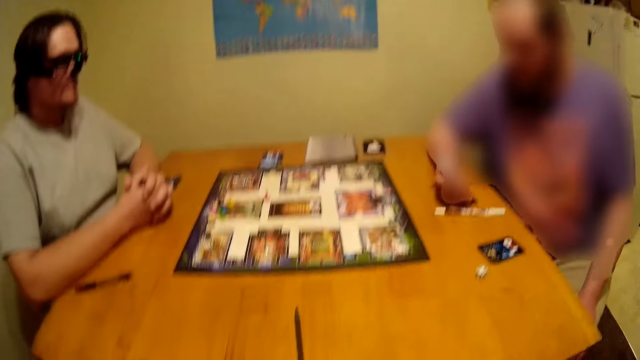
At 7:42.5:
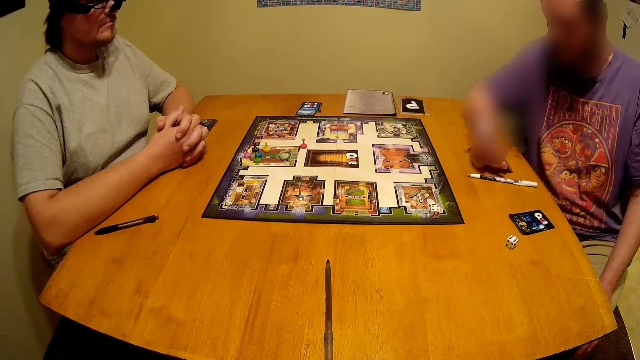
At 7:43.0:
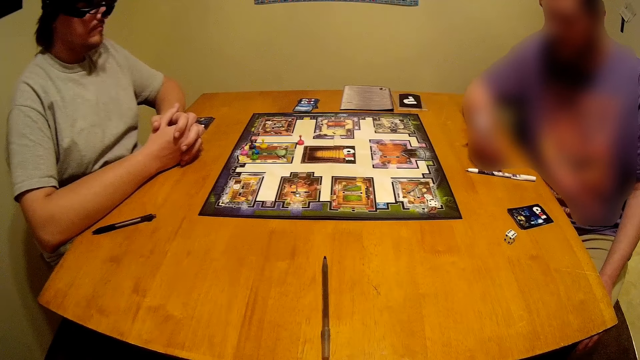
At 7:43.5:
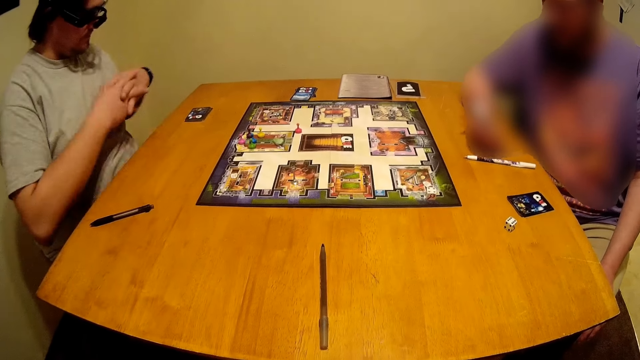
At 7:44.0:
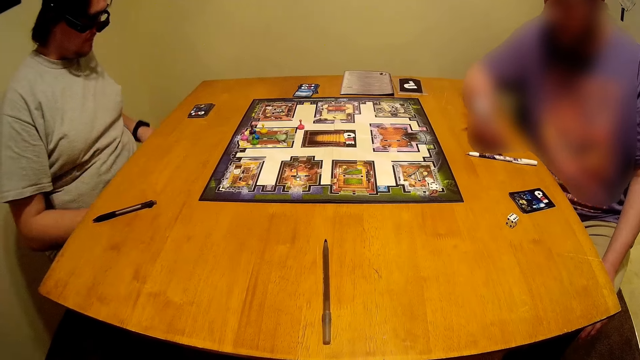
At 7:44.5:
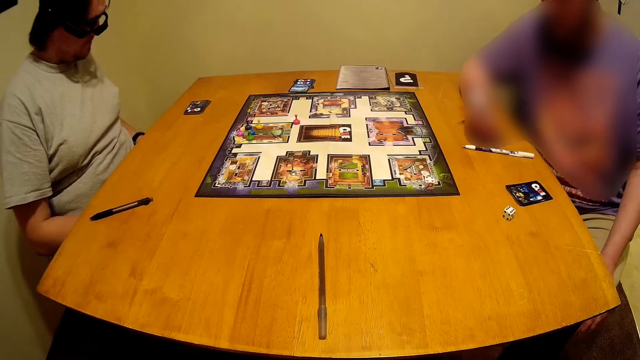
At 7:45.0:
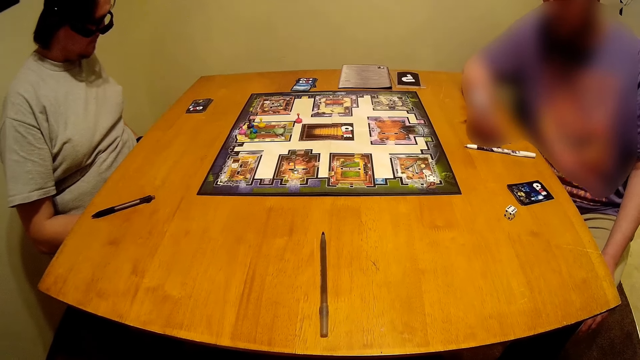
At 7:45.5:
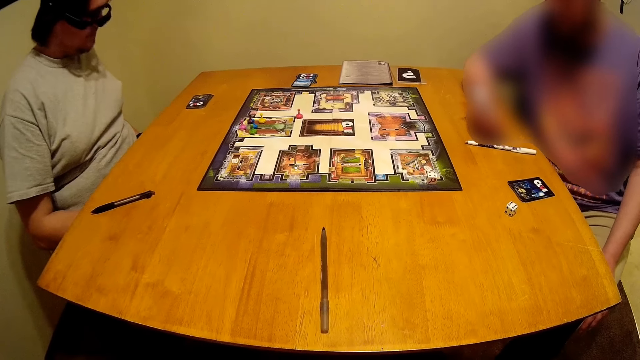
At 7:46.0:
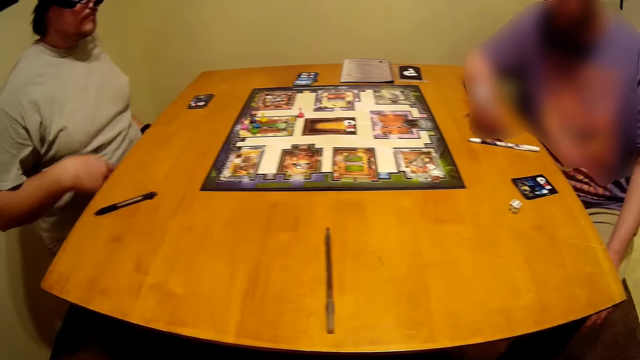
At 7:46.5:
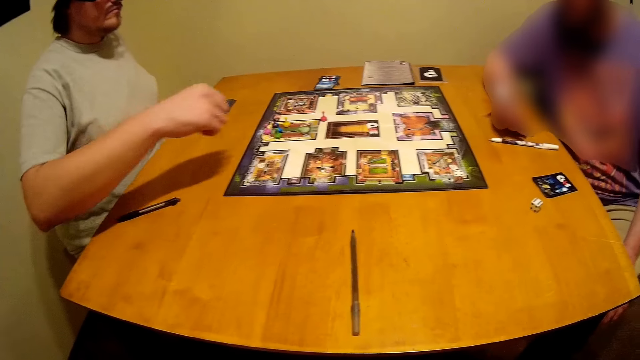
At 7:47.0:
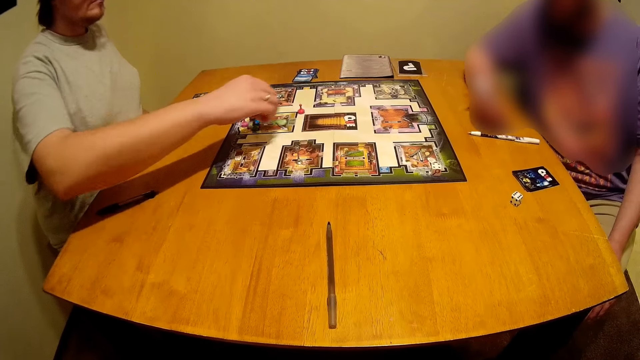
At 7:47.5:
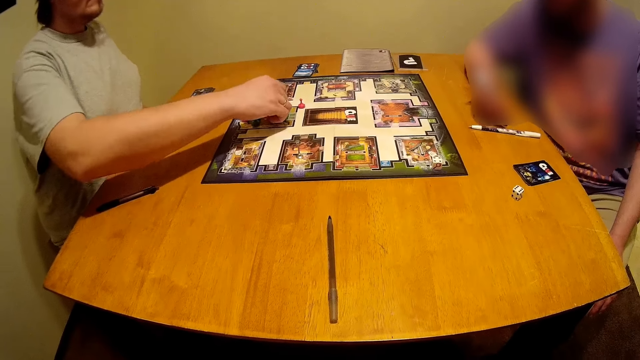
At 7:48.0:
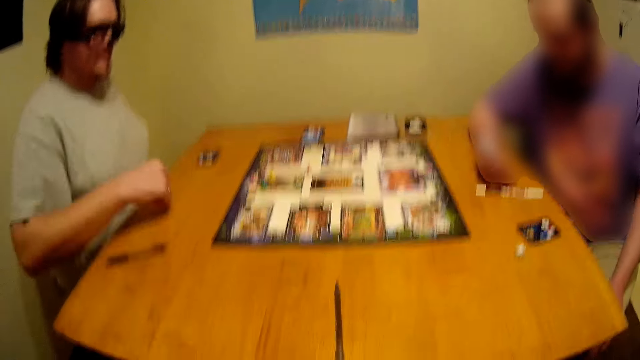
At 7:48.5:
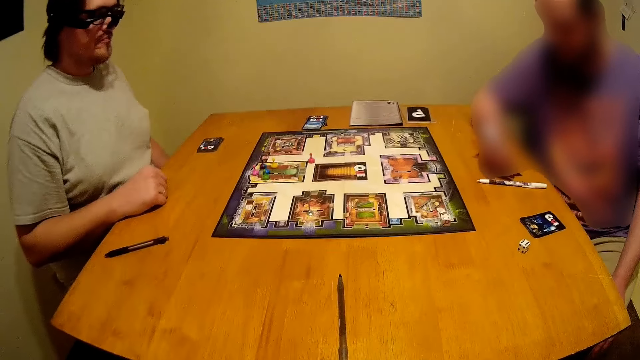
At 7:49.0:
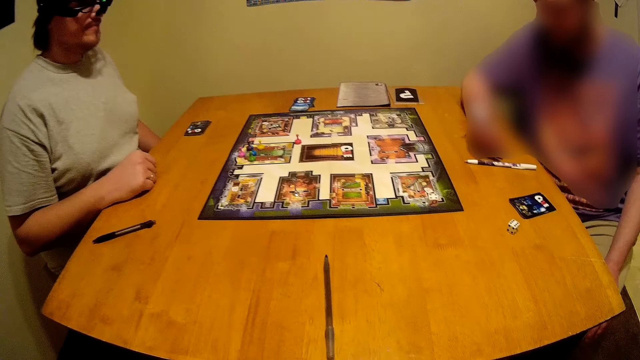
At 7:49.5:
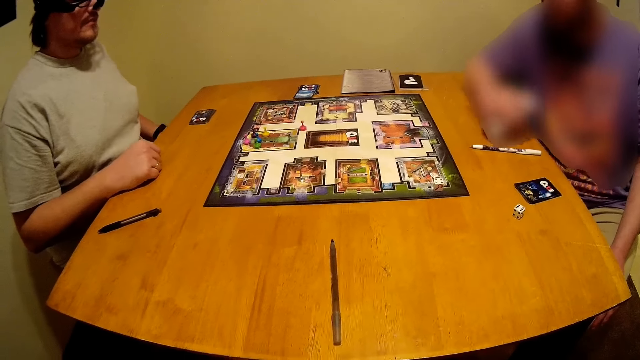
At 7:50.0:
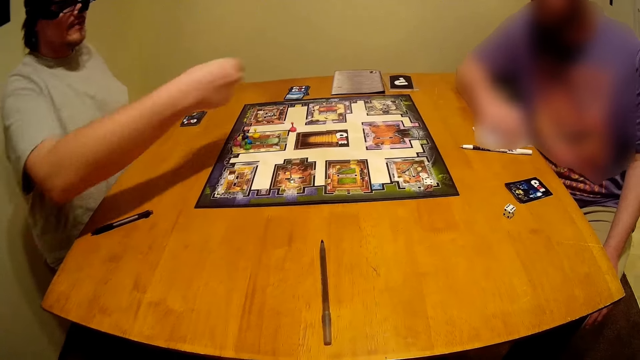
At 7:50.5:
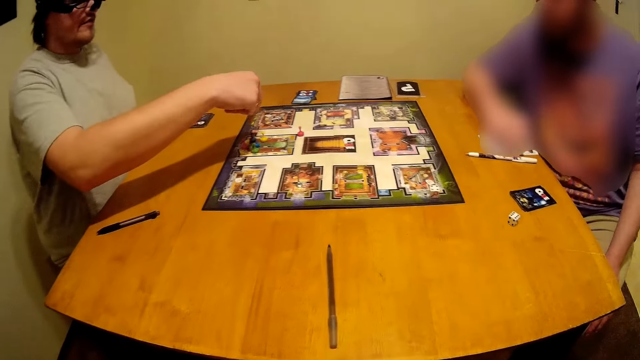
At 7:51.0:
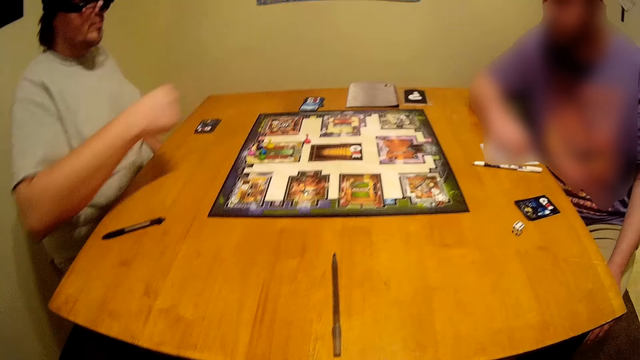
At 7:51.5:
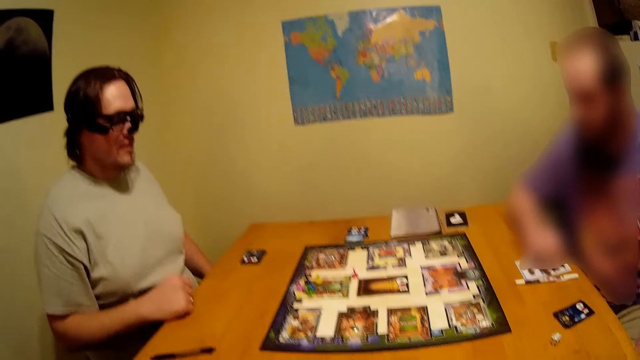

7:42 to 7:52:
A man moves hands backwards. The man puts hands under the table. The man stretches a hand. The man holds something on the table. A person moves something on the board game. The man places a hand on the table. Another man holds the paper on the table. The first man uses gestures.

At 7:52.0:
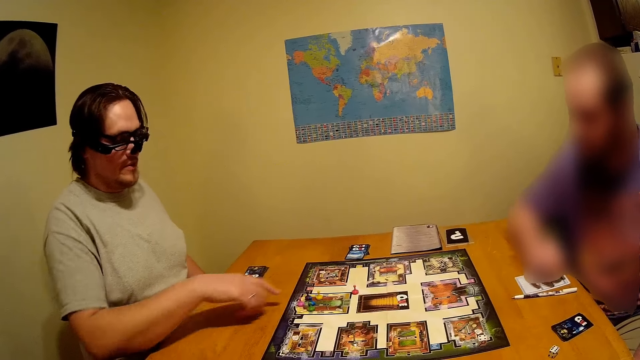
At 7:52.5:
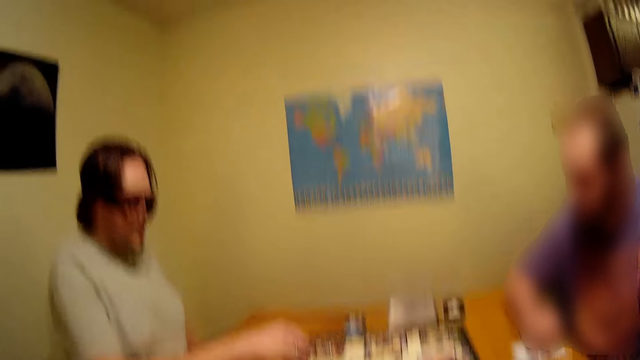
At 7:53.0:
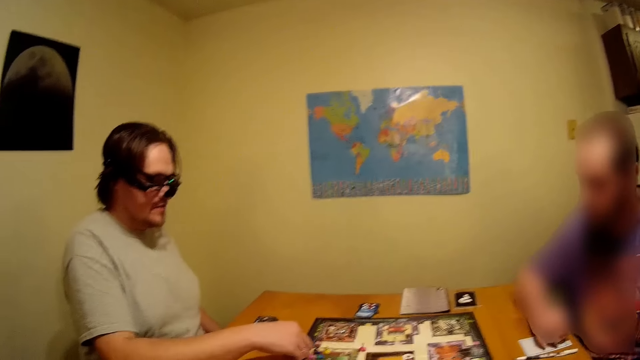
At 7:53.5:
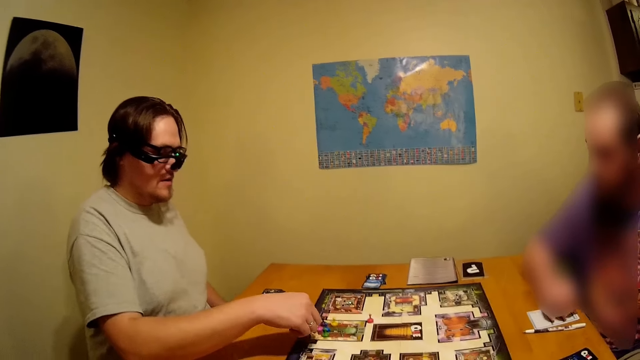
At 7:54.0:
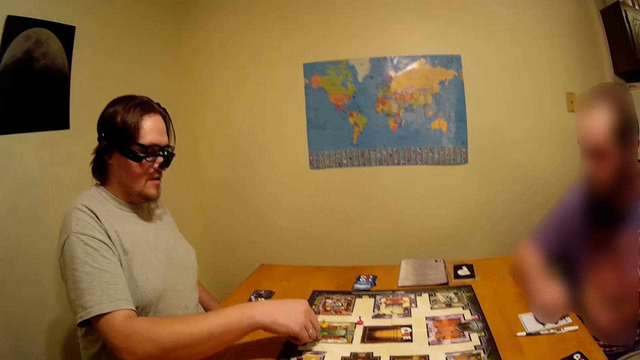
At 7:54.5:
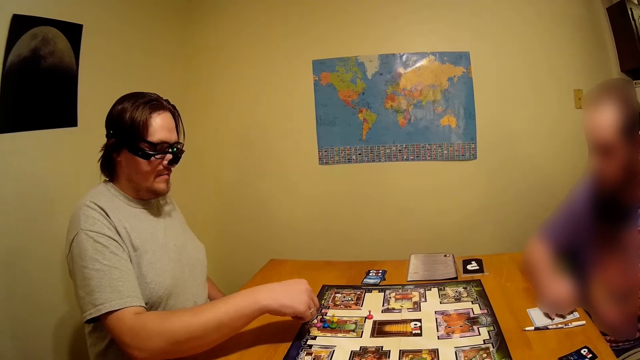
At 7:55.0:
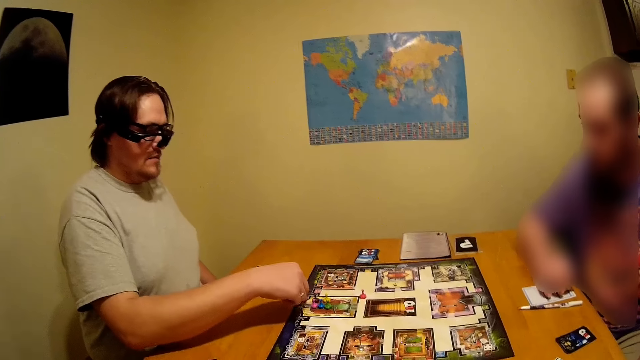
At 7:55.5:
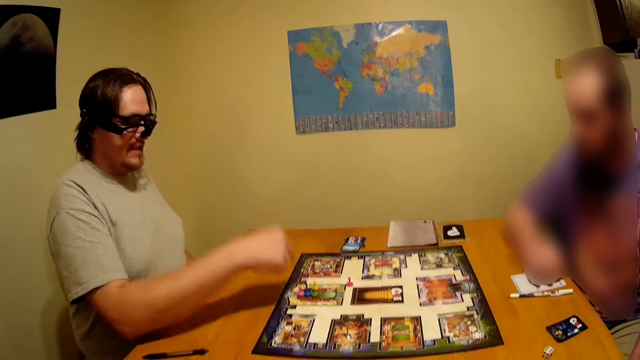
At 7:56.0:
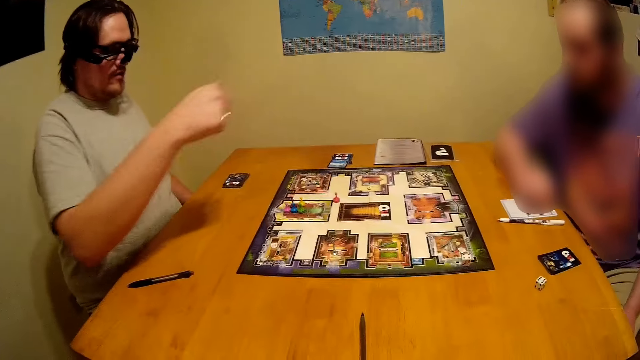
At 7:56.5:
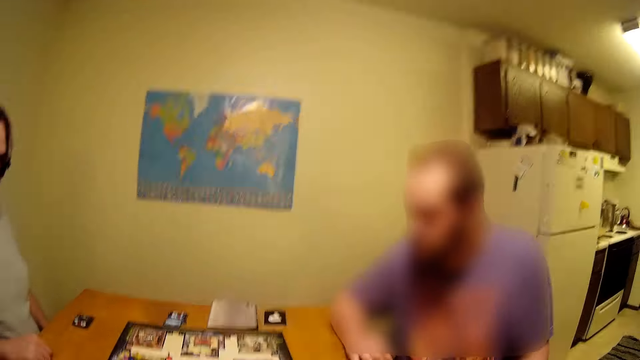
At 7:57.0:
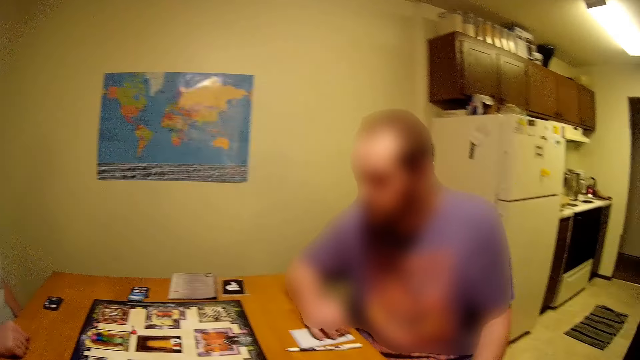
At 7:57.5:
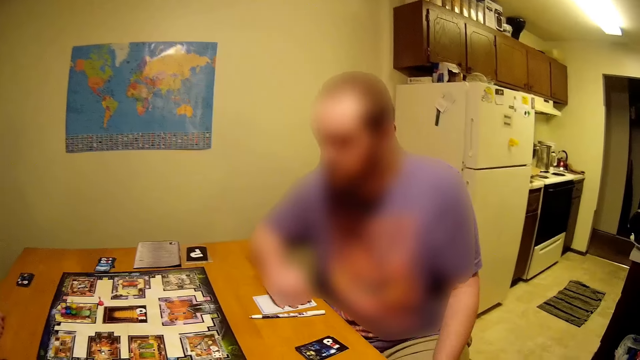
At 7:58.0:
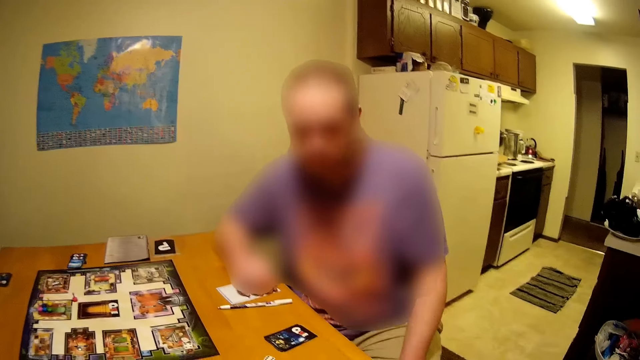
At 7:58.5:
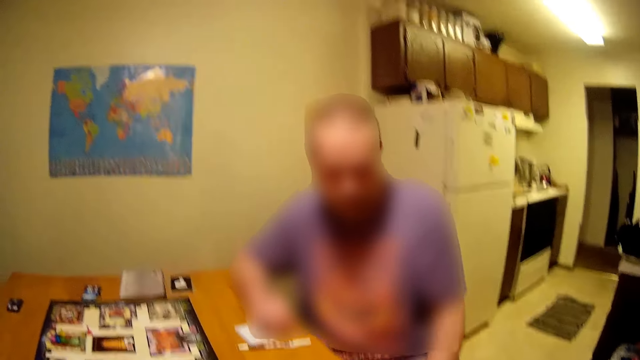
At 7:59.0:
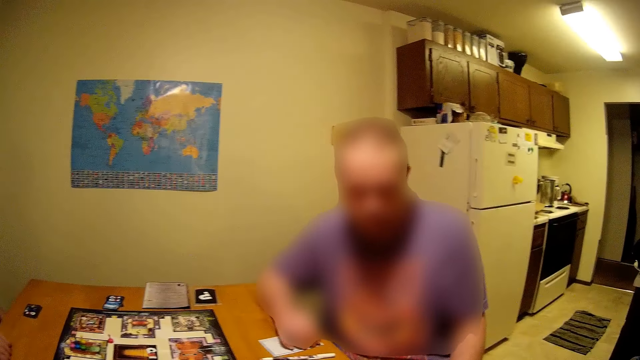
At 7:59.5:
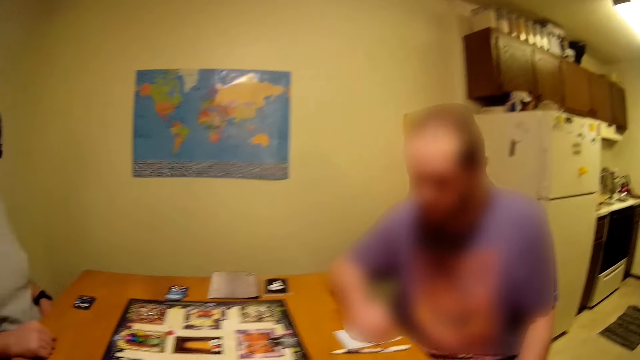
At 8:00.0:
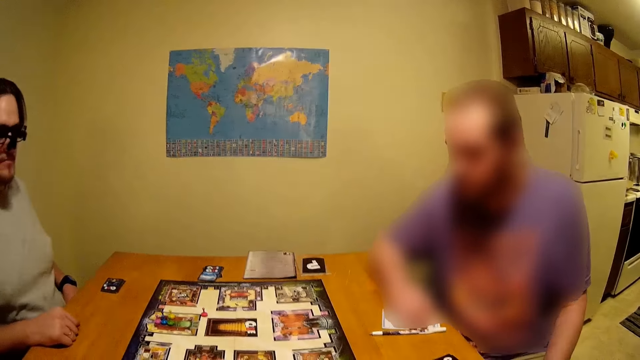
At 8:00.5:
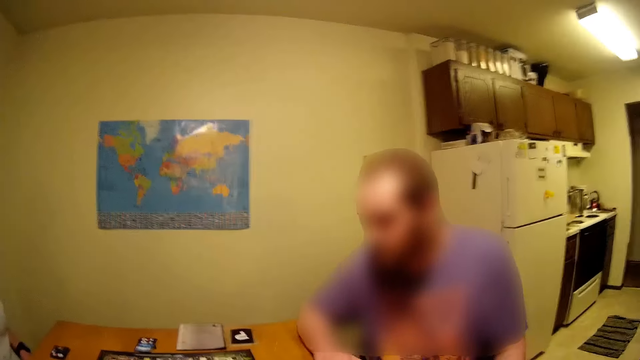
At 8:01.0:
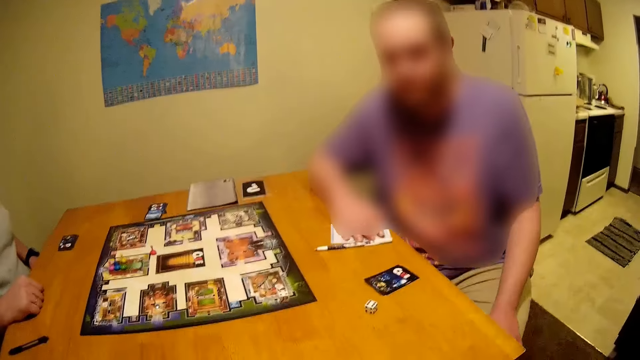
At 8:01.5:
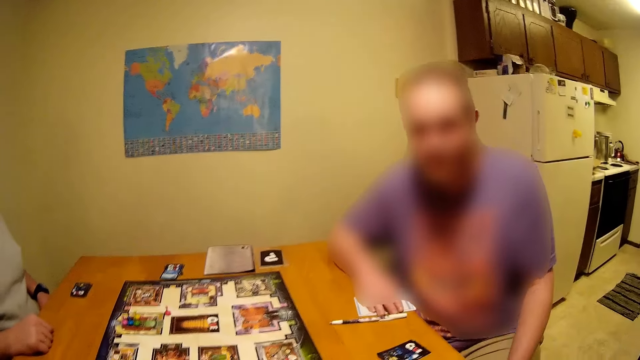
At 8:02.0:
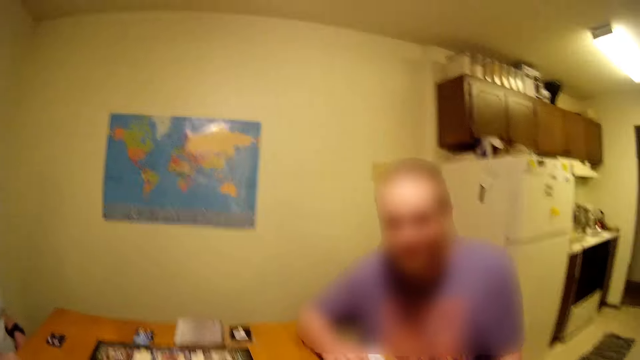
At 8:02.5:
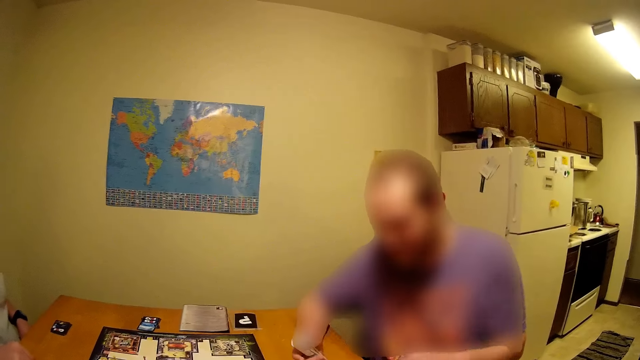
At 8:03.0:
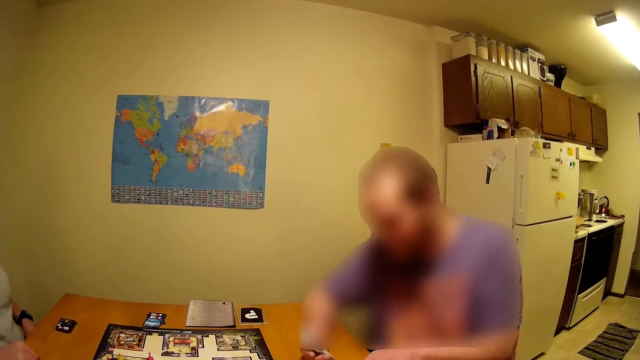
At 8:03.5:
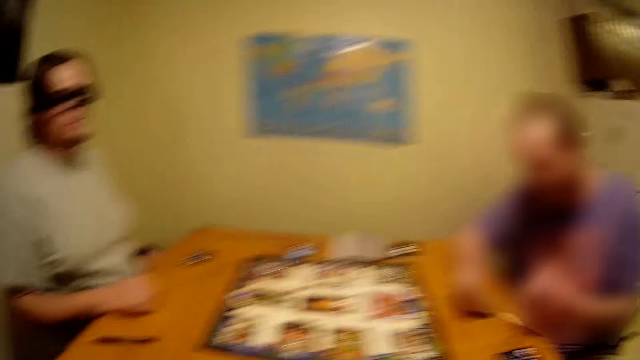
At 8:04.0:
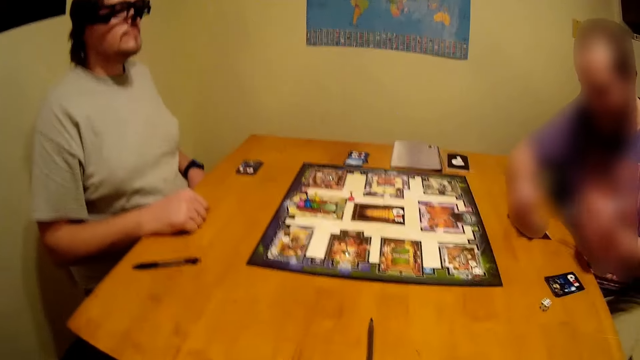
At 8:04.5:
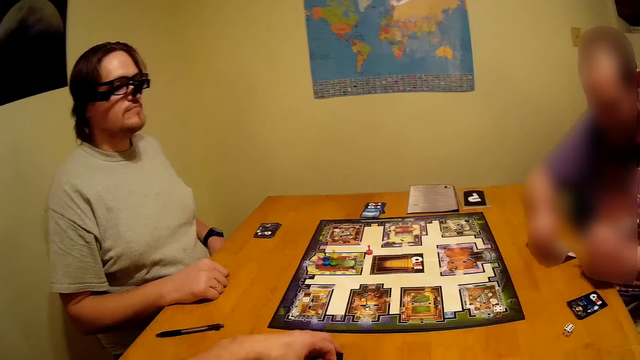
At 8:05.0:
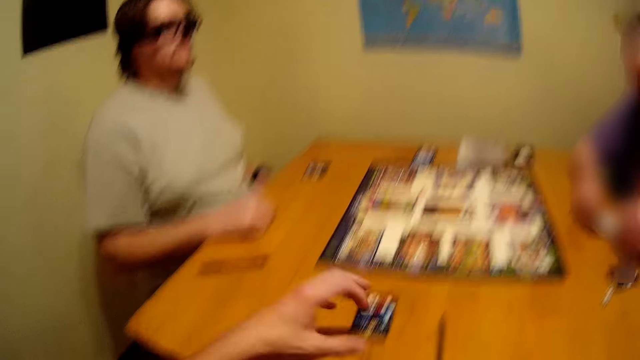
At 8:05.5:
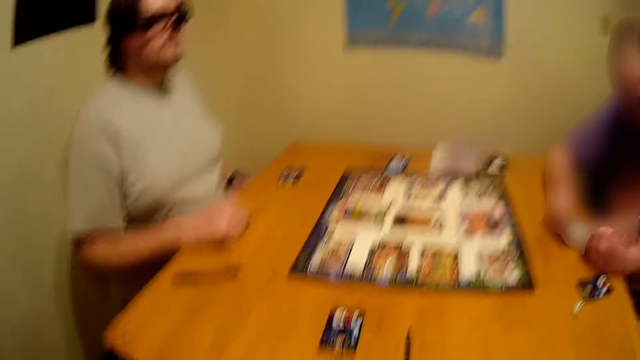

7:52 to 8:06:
A man stretches a hand. The man moves something on the table. The man uses gestures. Another man looks around. The other man looks at the paper and picks up a pen on the table. The camera wearer puts a card on the table. The other man writes on the paper with the pen. The camera wearer looks around.
